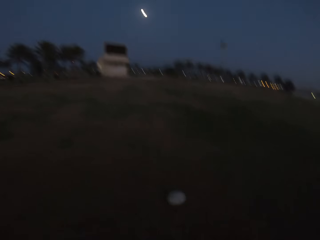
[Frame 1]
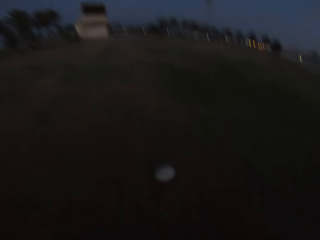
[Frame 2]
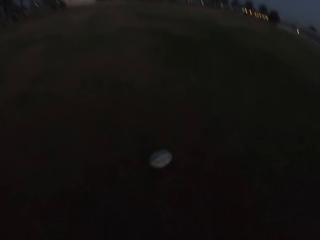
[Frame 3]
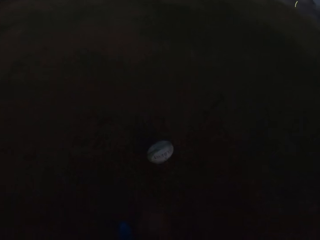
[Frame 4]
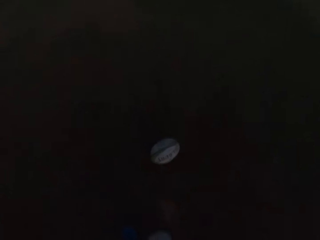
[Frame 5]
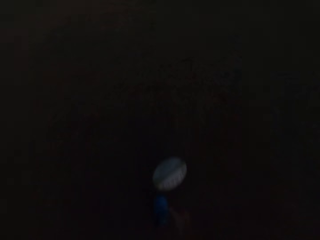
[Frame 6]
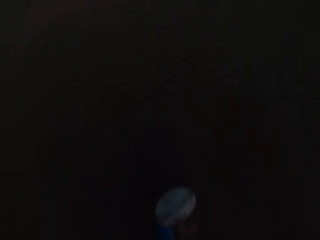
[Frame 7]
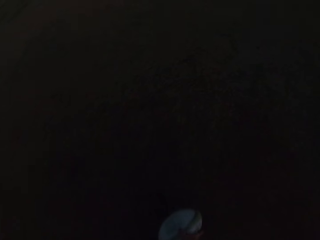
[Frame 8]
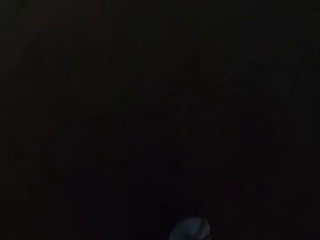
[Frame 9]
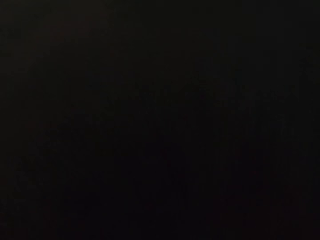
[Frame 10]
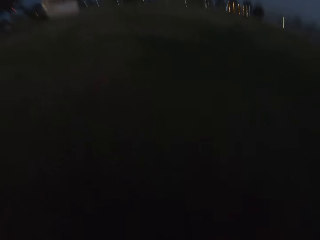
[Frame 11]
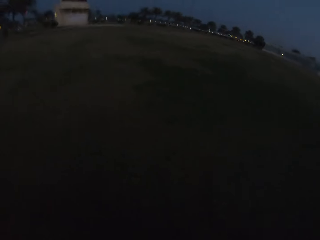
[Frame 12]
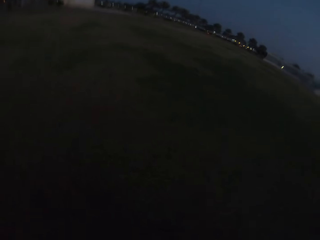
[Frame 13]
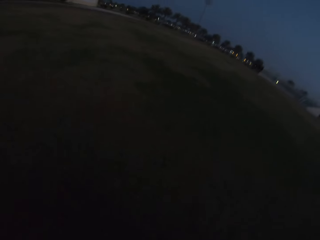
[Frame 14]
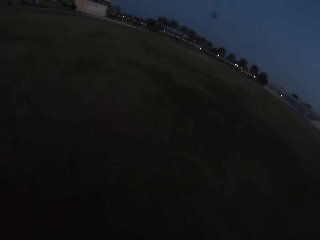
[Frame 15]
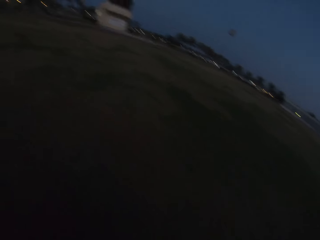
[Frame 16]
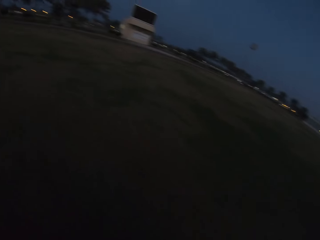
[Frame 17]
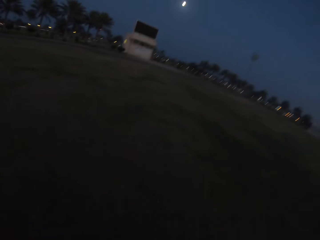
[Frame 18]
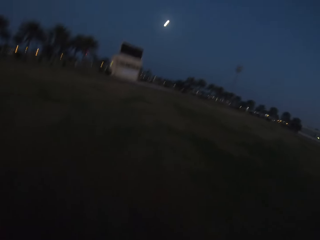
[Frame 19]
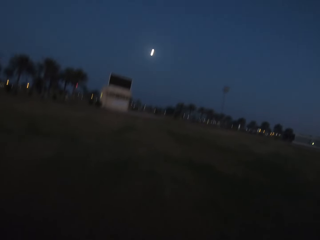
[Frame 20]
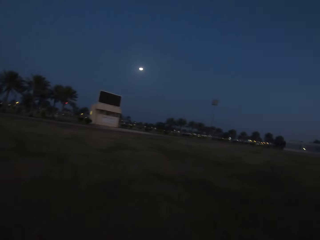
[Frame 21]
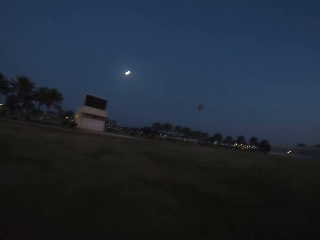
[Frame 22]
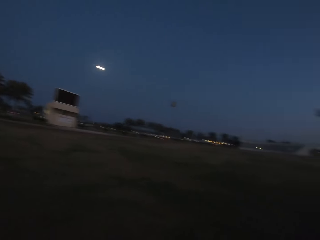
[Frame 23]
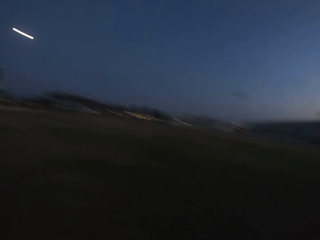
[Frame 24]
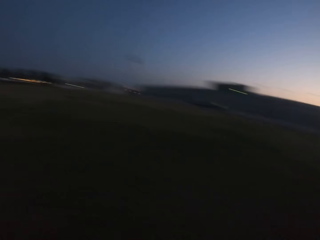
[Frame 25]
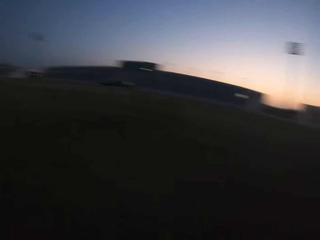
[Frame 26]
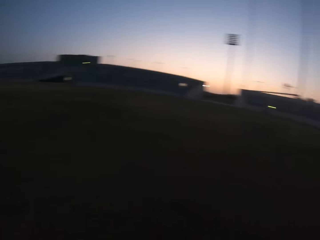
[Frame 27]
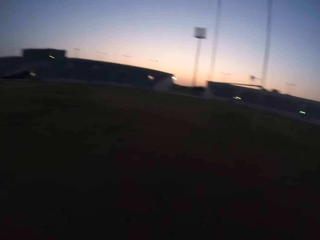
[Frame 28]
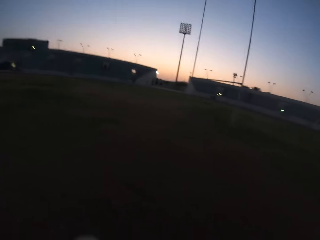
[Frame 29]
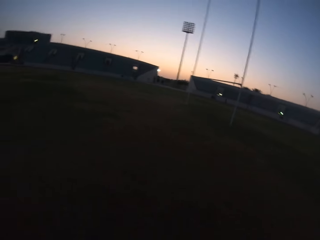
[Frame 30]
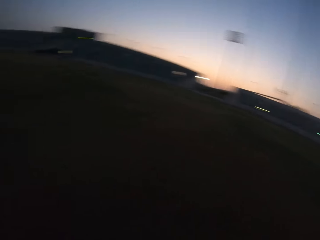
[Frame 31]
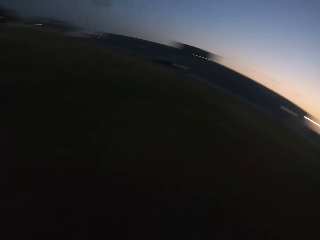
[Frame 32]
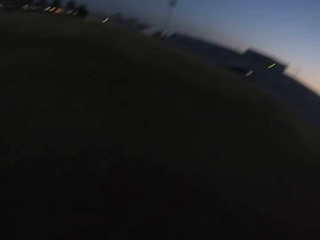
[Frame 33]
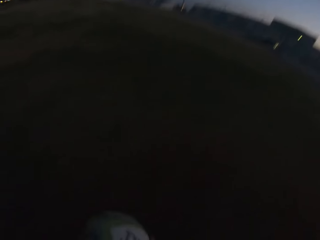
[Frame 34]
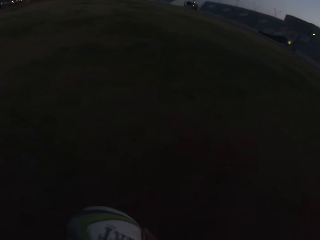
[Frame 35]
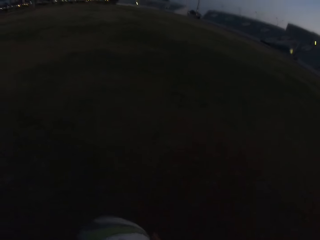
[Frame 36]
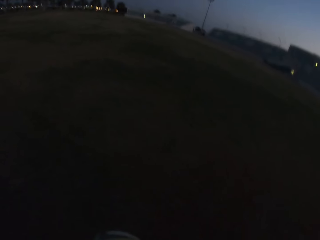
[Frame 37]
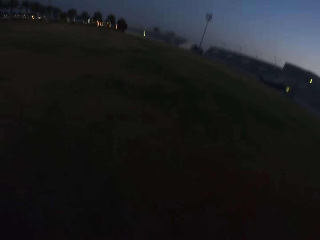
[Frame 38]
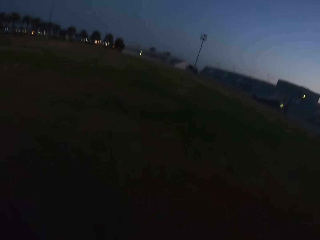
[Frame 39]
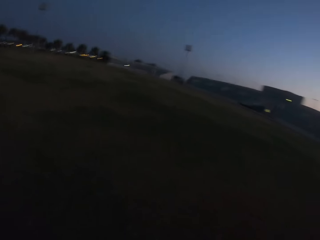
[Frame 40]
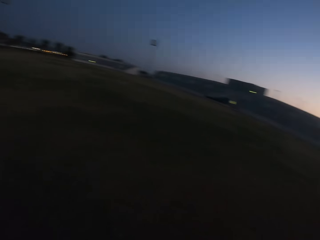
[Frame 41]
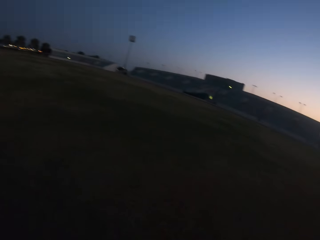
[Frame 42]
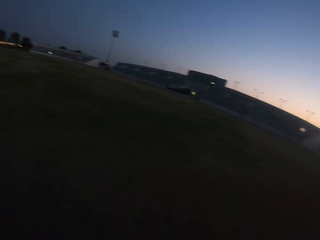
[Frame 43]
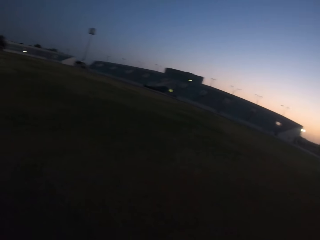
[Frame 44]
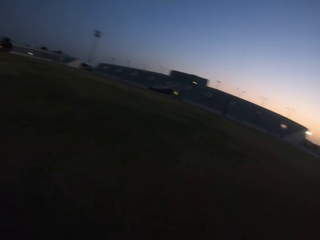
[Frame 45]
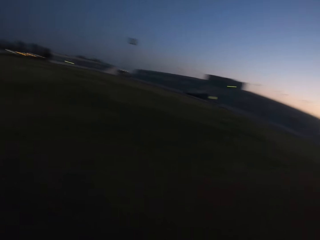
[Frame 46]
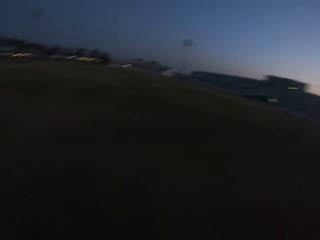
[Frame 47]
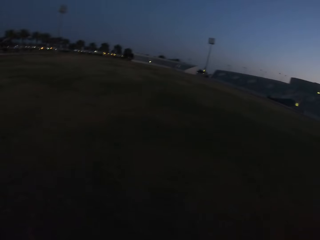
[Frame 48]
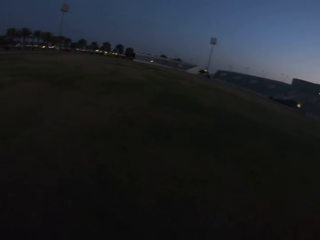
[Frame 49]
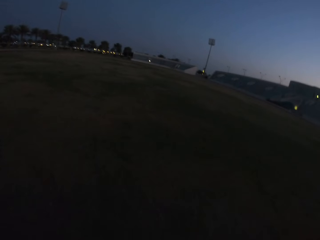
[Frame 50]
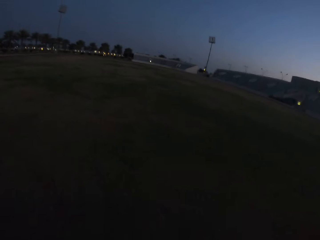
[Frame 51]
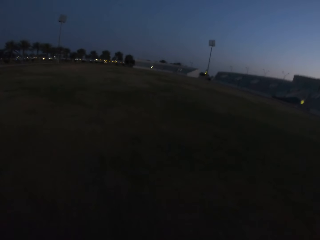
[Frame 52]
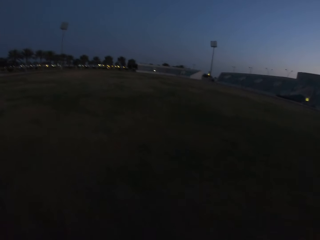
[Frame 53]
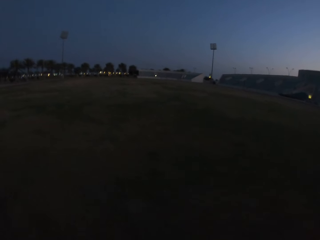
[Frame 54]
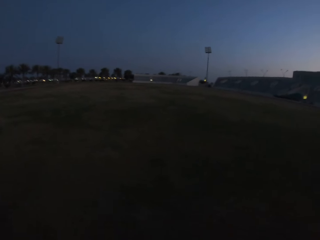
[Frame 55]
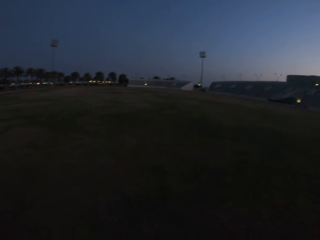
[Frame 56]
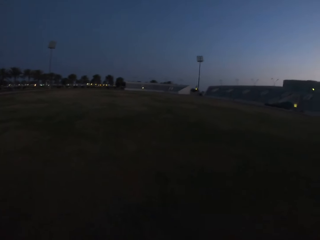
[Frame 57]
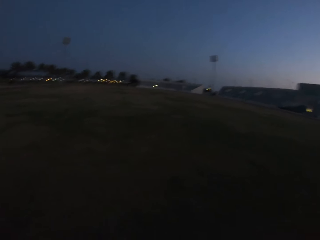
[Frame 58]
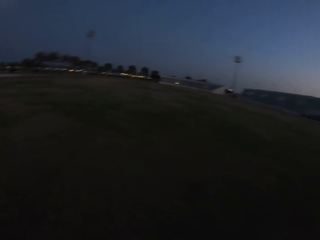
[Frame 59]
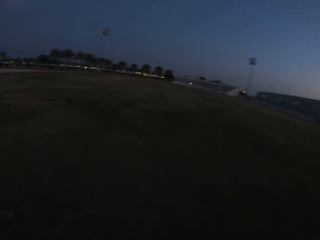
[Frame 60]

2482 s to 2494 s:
The camera wearer picks the ball from the ground. They walk around the field.

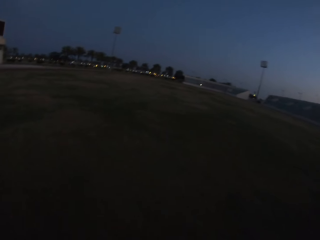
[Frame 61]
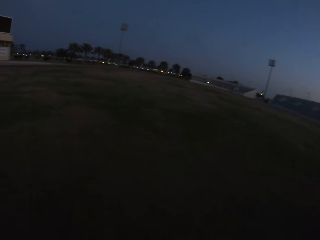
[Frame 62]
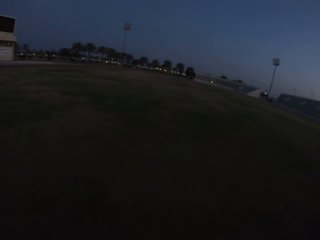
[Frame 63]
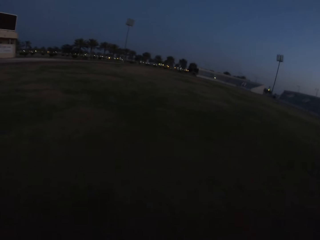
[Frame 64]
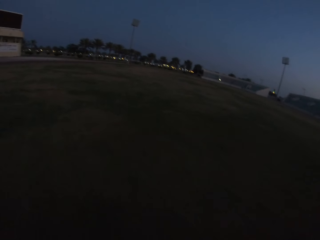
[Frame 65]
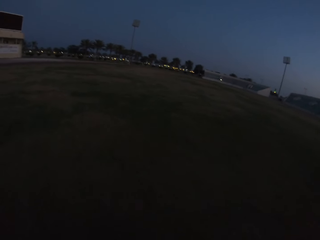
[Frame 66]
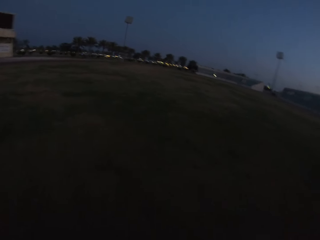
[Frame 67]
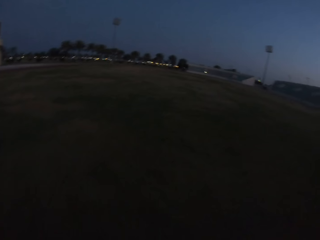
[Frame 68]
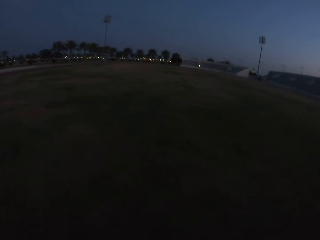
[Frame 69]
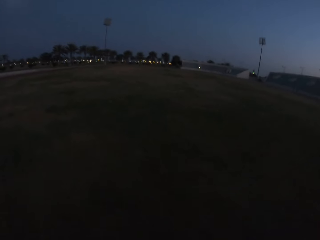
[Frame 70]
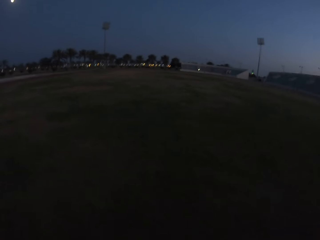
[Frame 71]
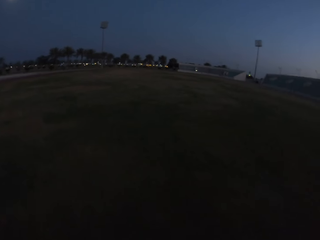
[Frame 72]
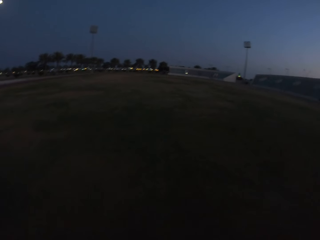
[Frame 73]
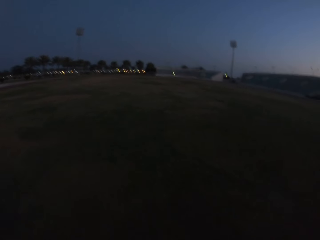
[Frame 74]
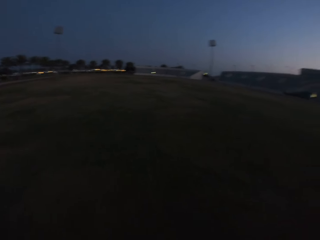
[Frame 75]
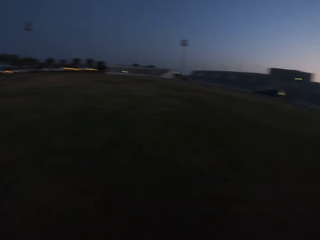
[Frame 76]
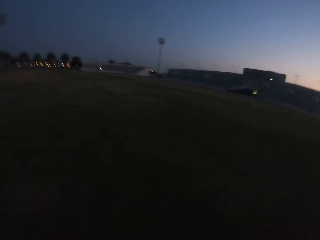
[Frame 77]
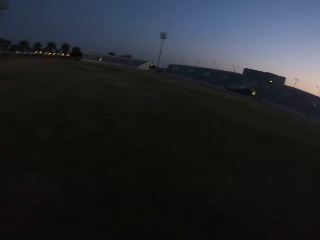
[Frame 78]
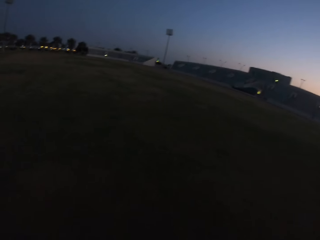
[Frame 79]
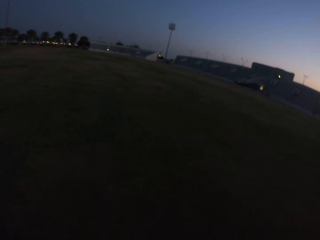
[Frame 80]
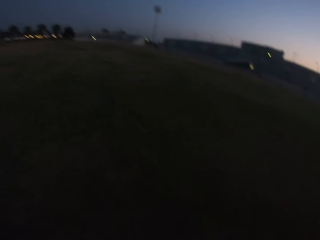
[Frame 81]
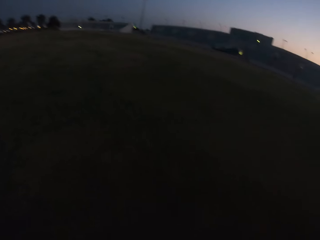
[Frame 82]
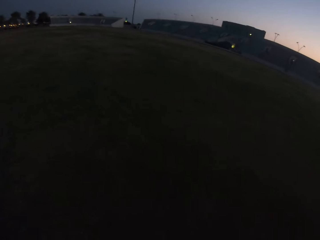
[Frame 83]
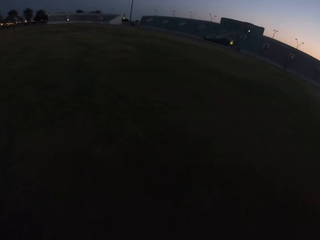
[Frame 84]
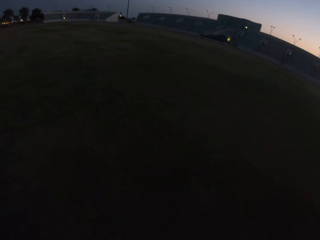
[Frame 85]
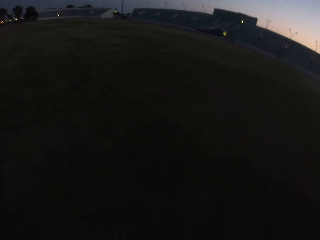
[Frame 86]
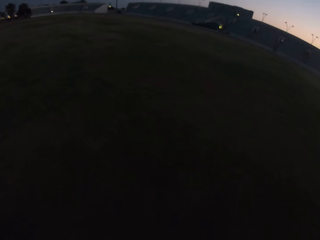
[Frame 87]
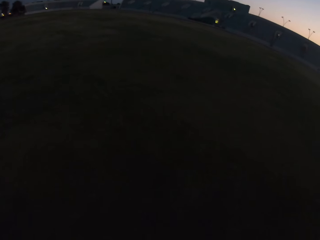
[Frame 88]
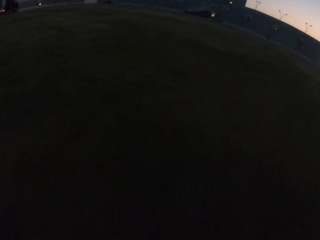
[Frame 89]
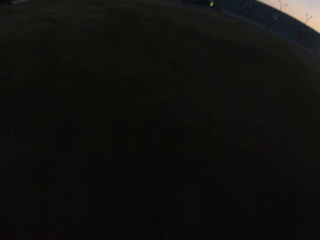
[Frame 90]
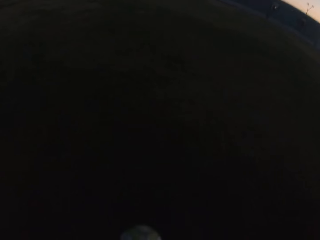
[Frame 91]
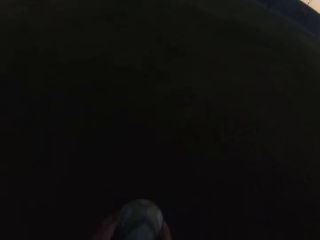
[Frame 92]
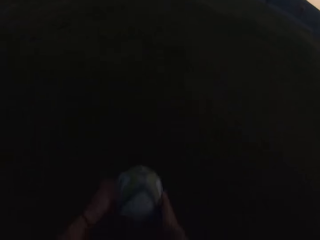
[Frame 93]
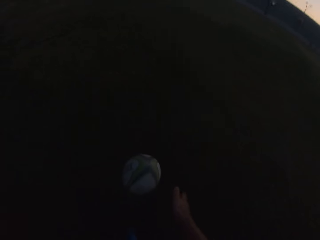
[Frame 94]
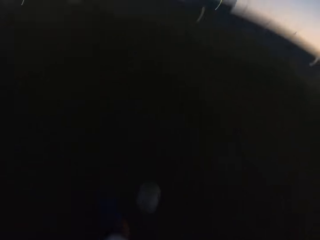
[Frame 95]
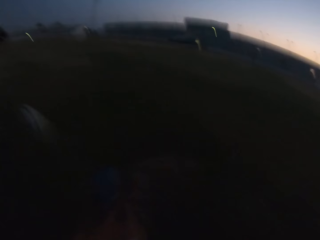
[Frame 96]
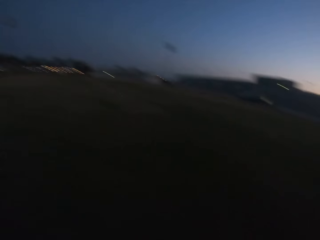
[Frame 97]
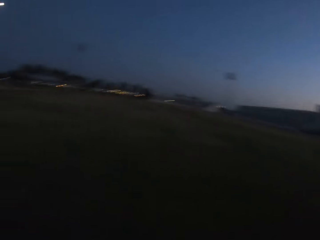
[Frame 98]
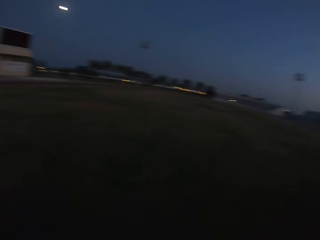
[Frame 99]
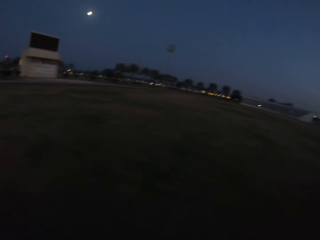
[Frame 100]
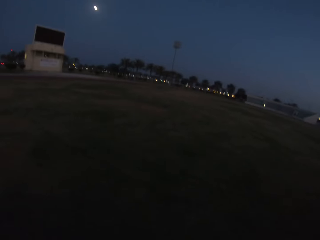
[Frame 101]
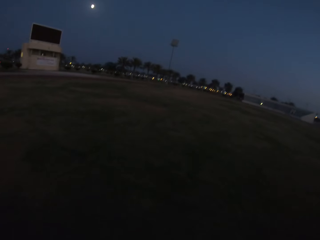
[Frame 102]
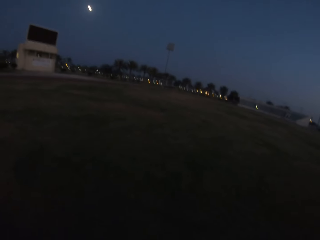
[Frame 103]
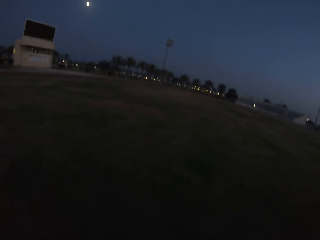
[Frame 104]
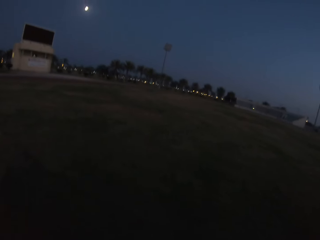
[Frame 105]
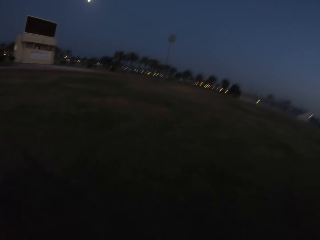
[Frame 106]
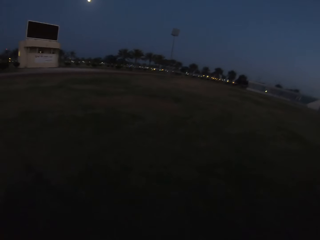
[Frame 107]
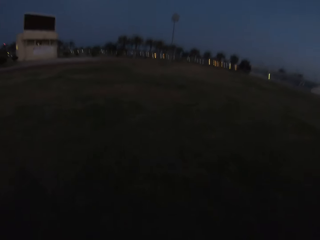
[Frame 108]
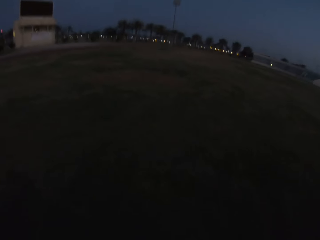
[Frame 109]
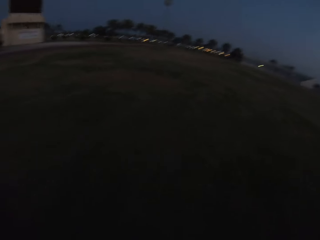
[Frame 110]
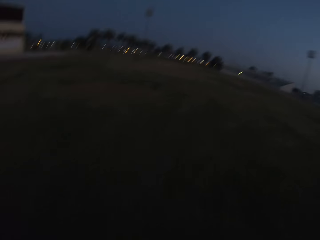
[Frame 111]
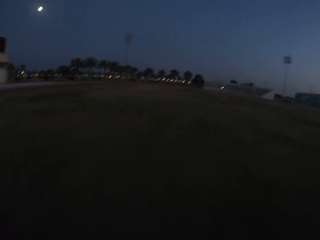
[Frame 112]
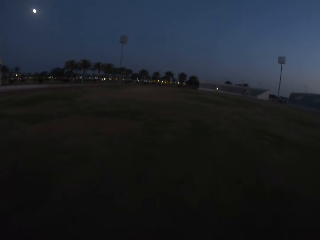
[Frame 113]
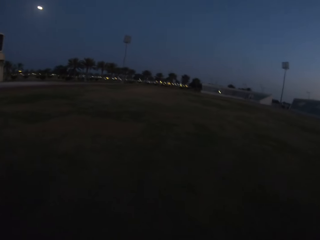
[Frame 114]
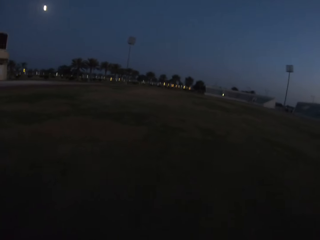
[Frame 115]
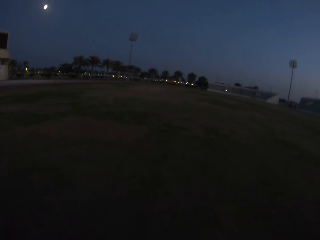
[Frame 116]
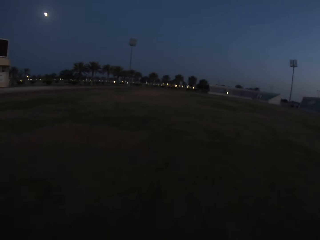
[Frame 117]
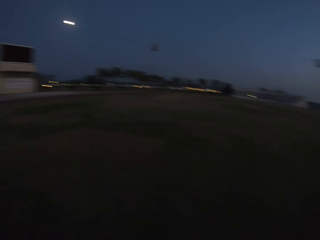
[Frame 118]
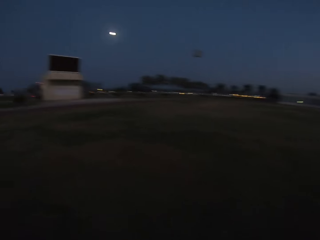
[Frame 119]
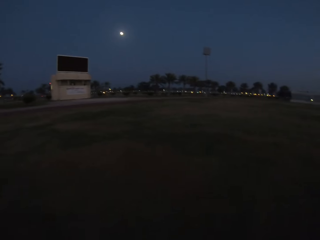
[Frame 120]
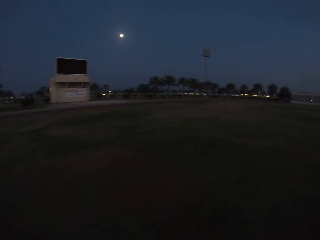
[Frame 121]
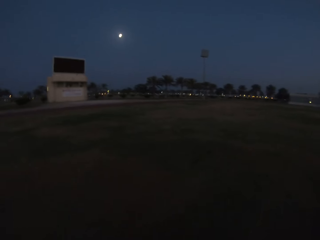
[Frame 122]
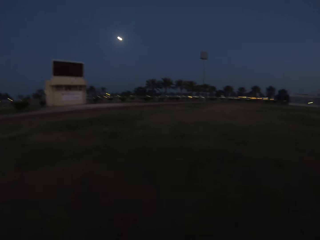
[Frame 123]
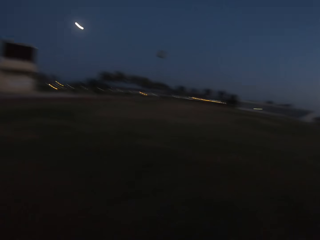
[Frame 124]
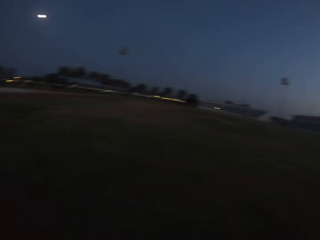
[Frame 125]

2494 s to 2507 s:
The camera wearer kicks the ball. They walk towards the ball.
